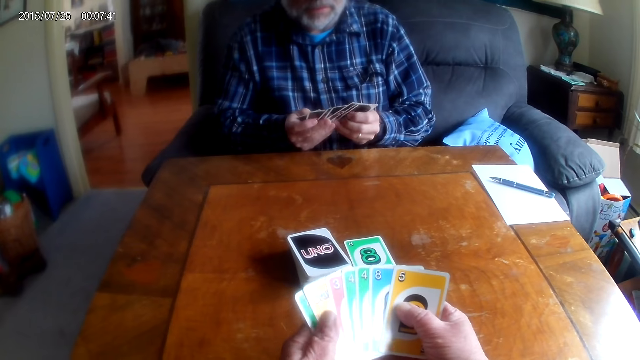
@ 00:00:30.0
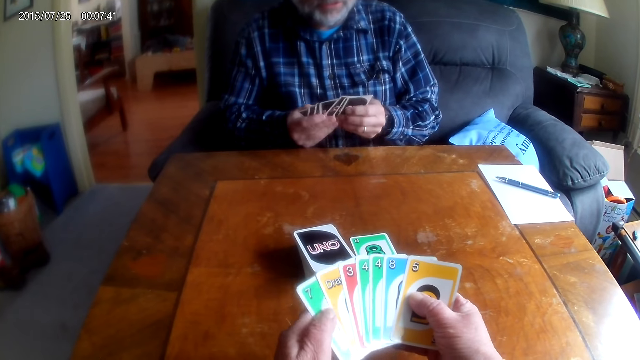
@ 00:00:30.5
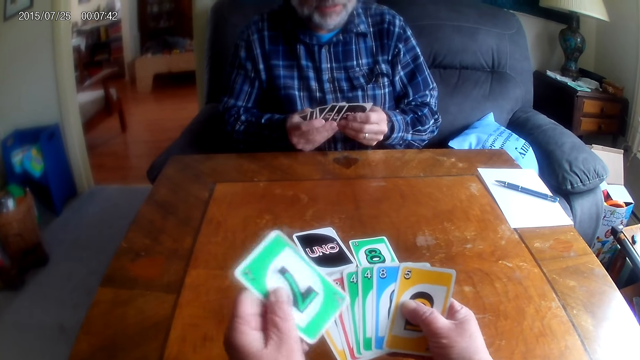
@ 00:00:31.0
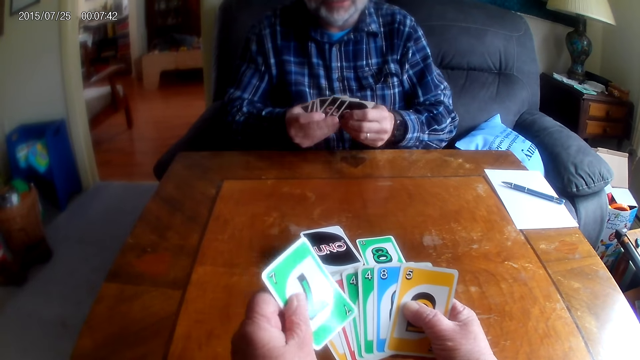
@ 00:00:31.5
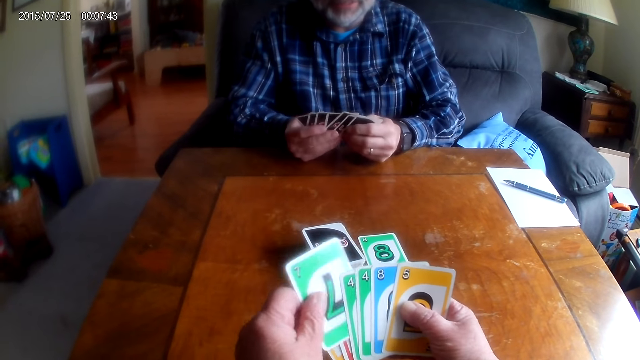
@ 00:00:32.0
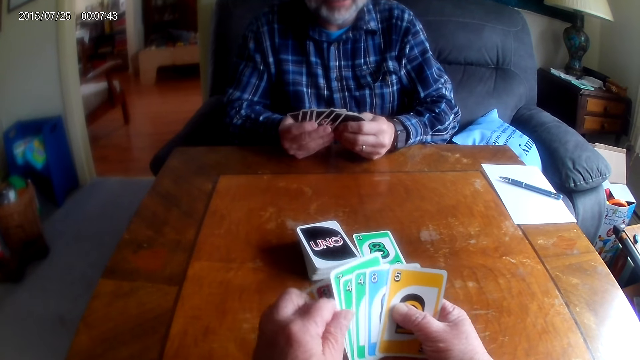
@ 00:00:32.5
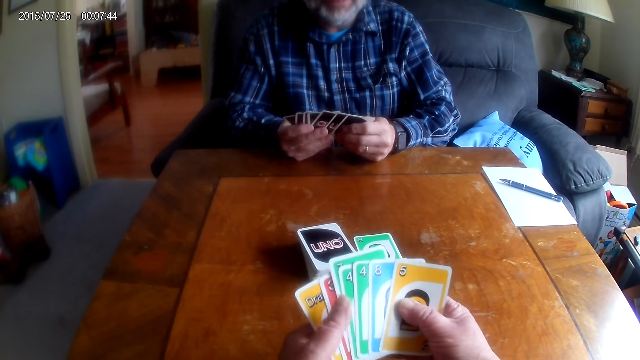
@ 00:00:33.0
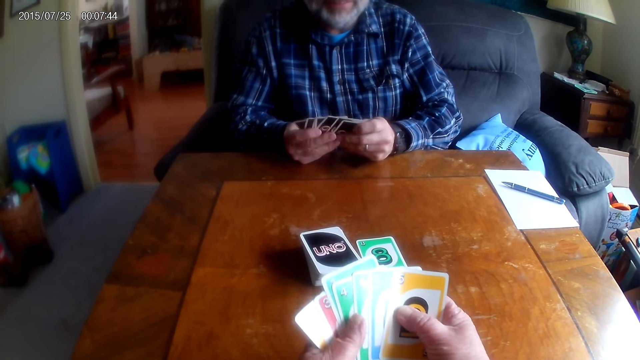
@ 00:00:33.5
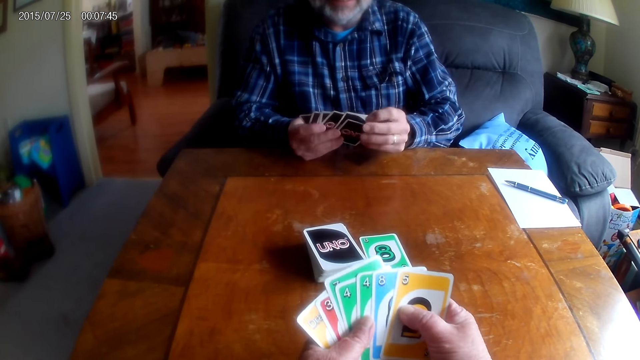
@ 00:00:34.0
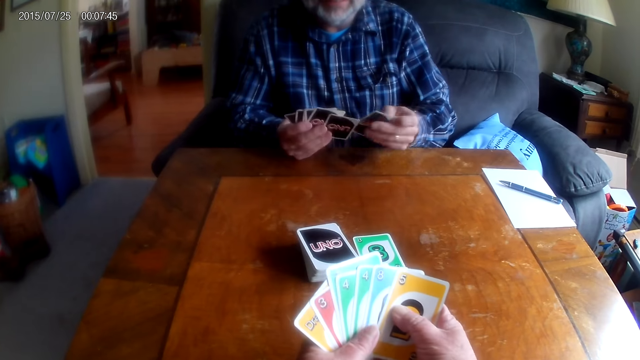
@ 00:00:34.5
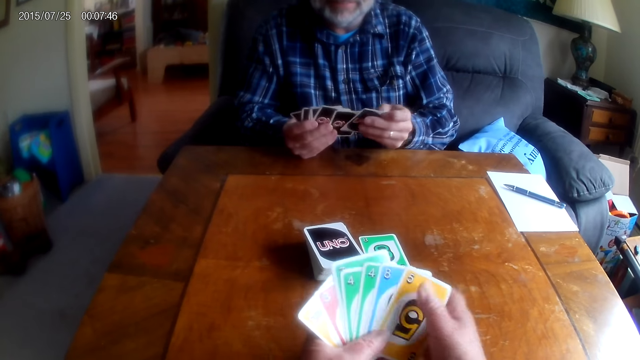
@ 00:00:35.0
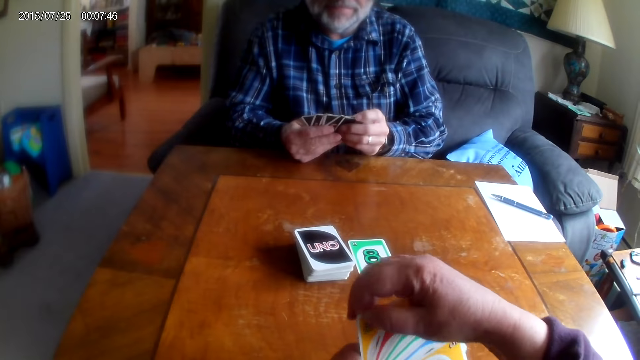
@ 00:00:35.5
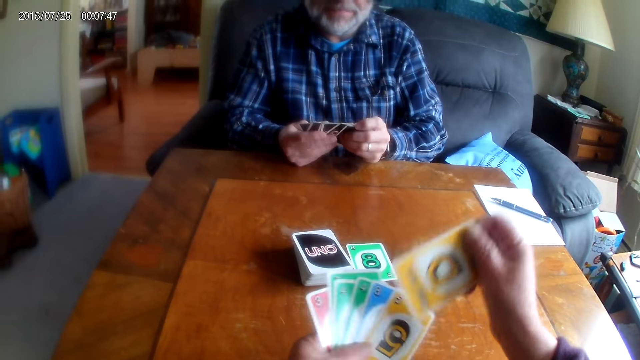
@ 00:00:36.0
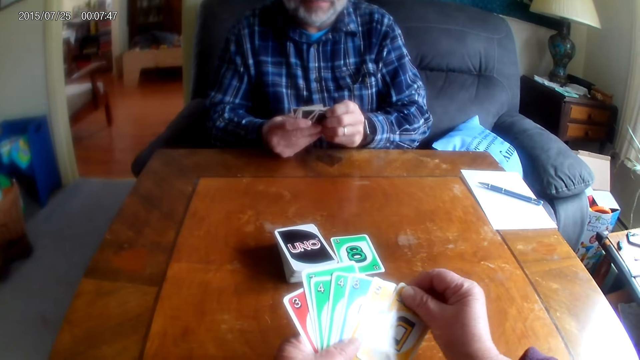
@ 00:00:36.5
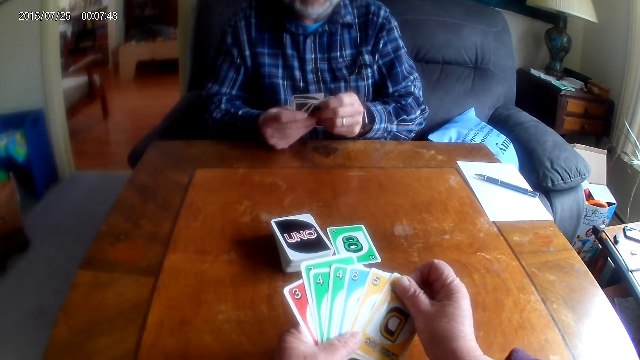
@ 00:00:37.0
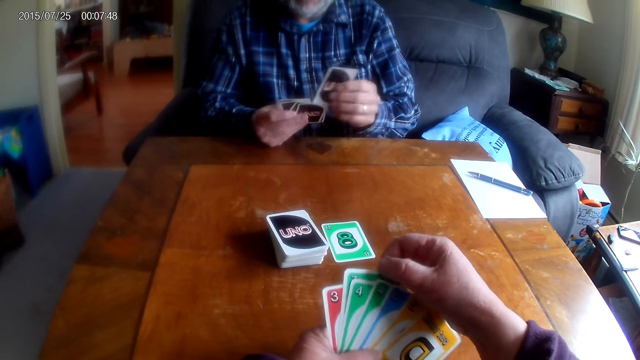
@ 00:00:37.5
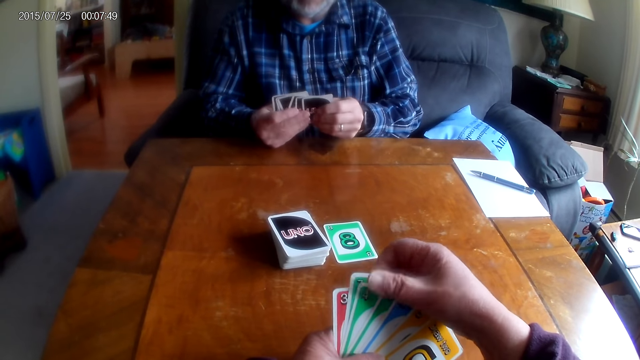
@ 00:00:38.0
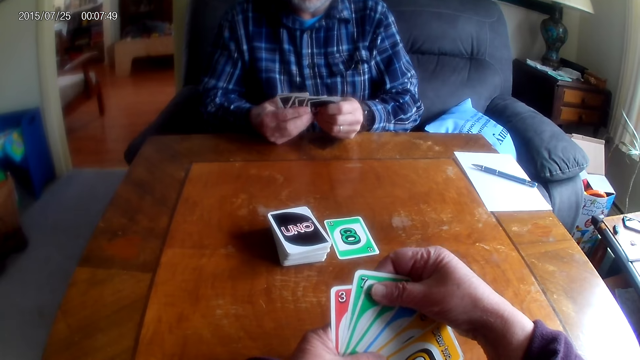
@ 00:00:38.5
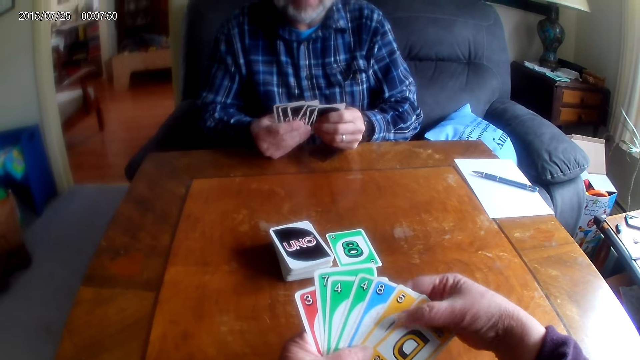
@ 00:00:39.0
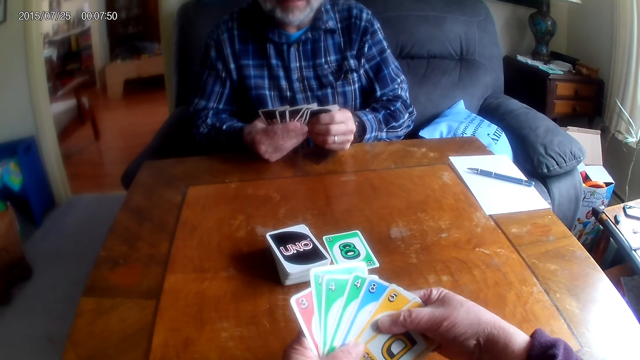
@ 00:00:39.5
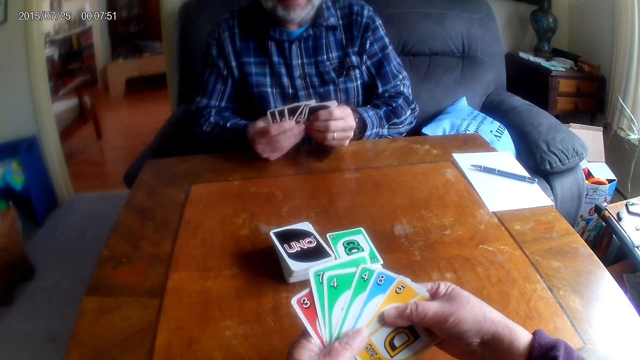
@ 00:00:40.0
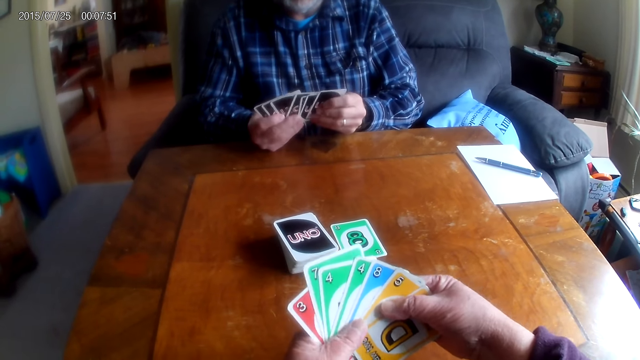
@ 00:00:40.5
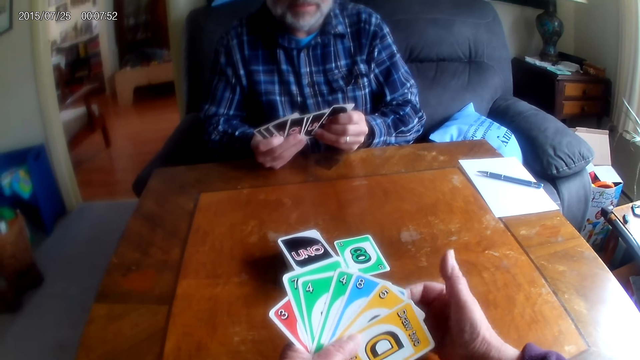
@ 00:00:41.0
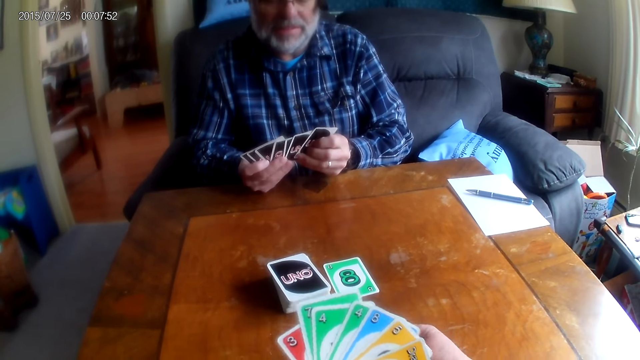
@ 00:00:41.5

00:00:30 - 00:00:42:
The camera wearer shuffles the cards. The man shuffles the cards.

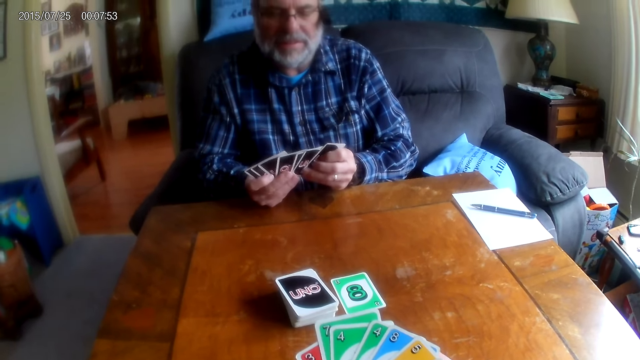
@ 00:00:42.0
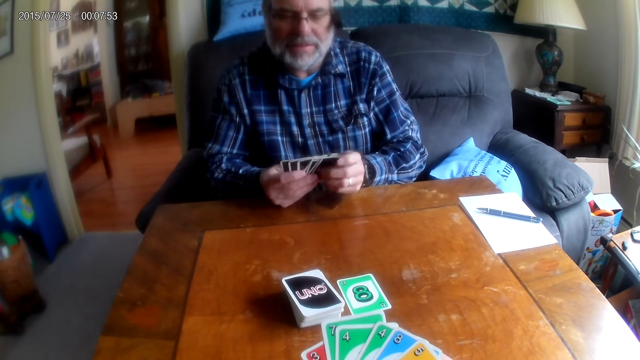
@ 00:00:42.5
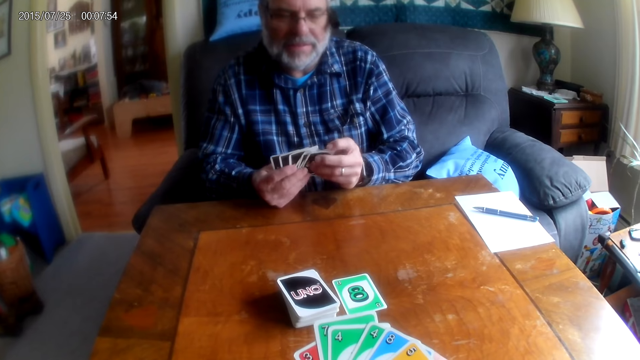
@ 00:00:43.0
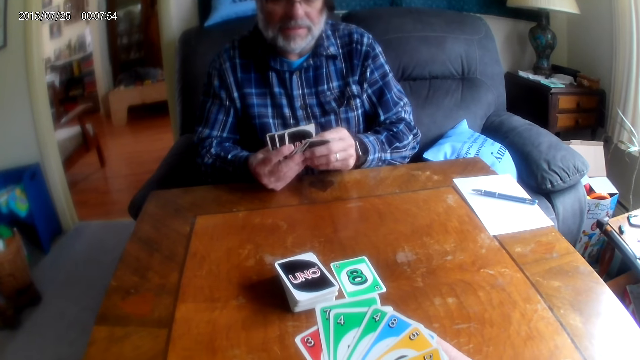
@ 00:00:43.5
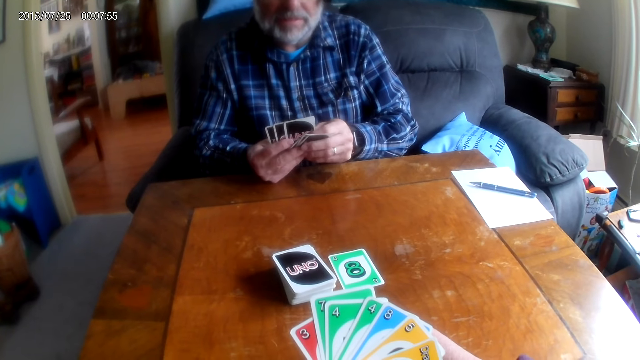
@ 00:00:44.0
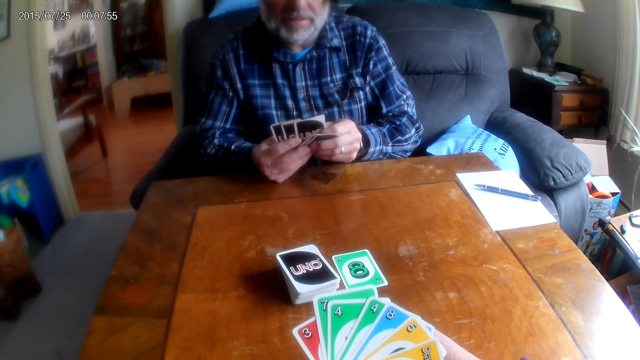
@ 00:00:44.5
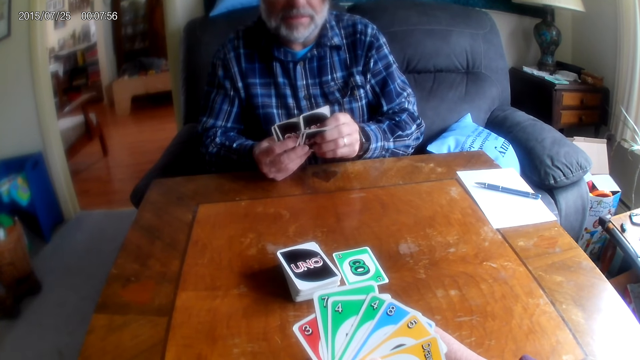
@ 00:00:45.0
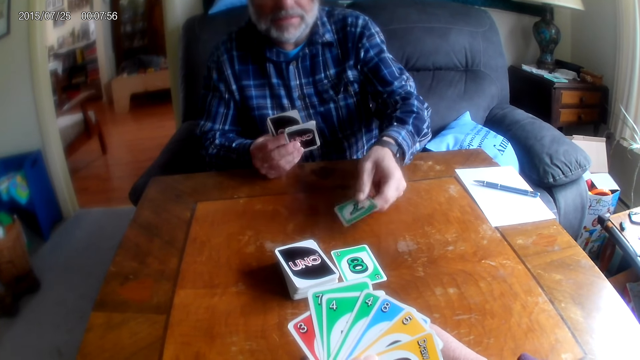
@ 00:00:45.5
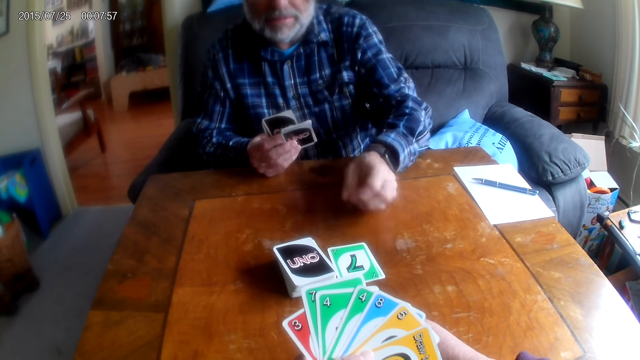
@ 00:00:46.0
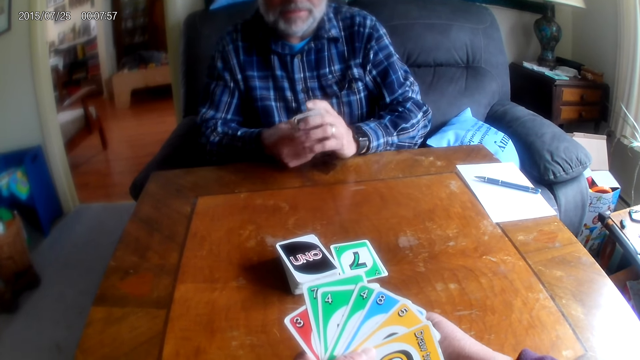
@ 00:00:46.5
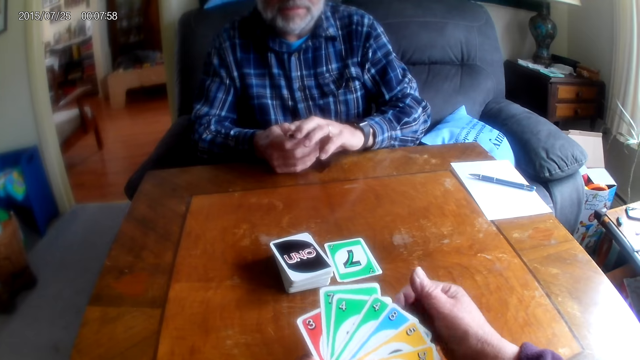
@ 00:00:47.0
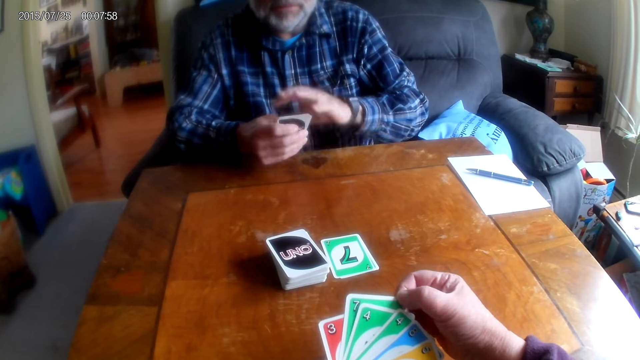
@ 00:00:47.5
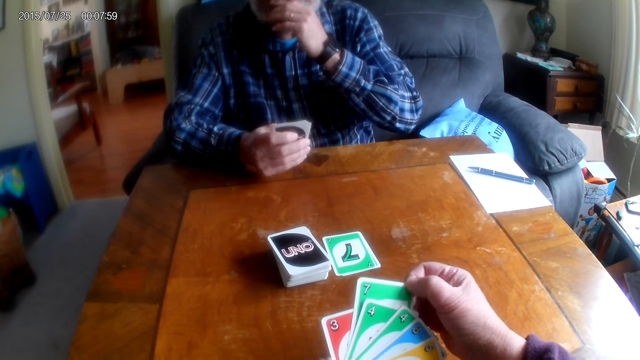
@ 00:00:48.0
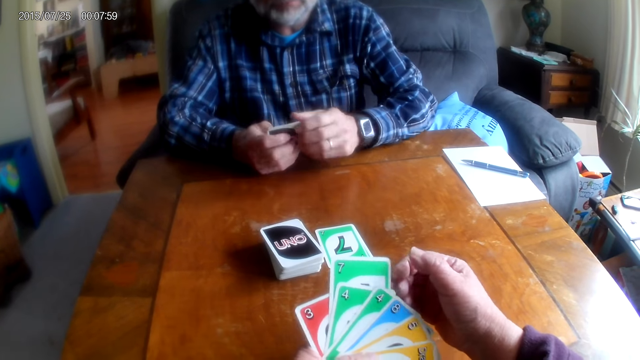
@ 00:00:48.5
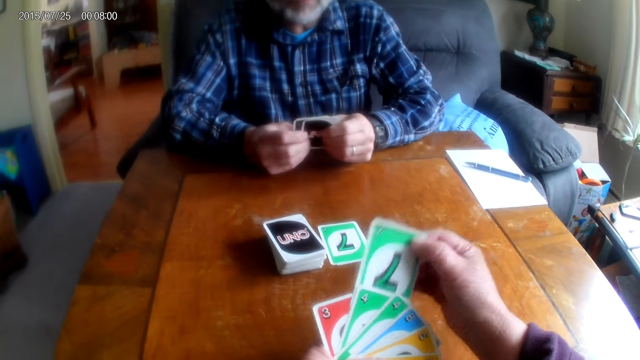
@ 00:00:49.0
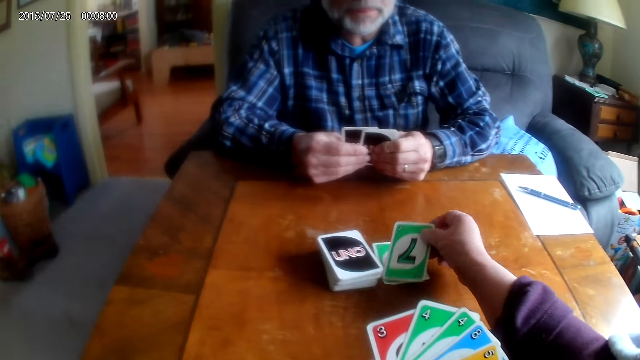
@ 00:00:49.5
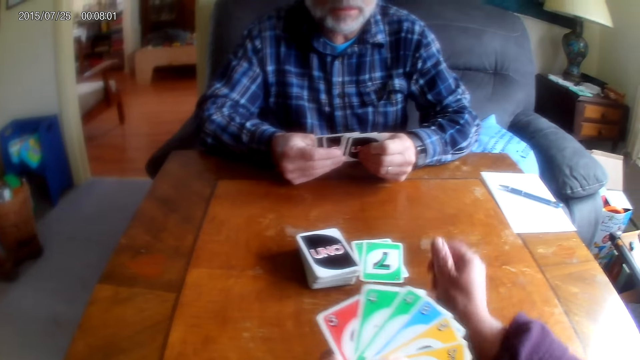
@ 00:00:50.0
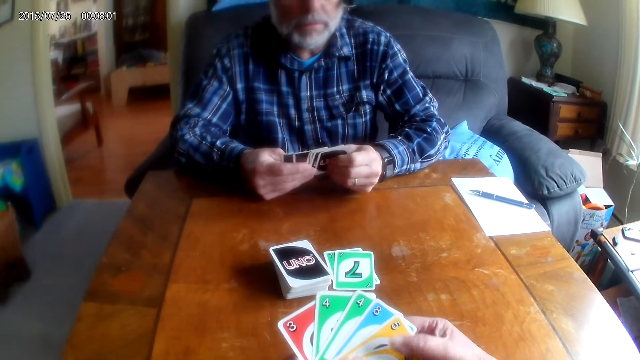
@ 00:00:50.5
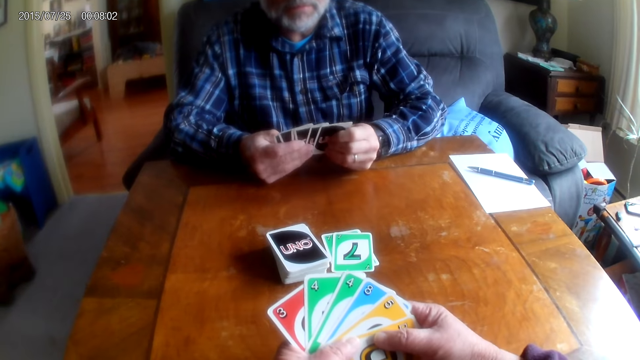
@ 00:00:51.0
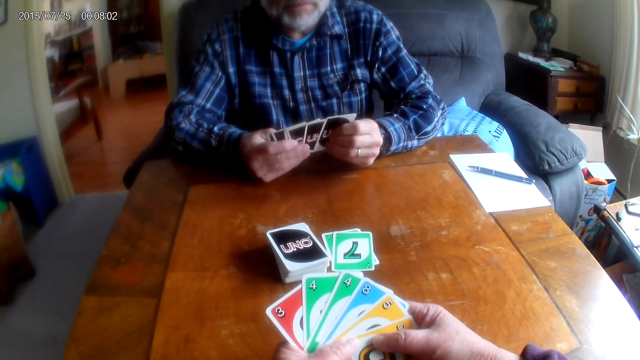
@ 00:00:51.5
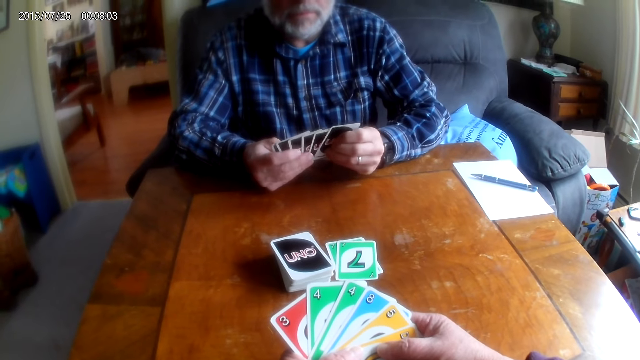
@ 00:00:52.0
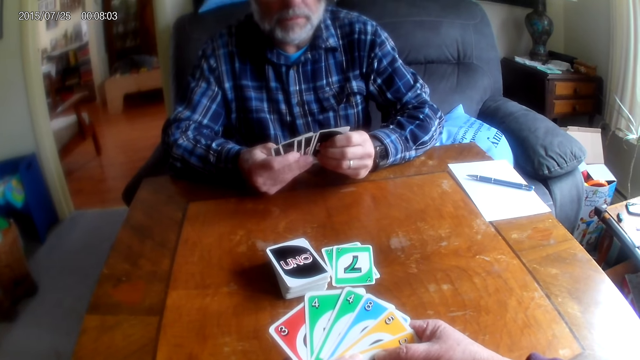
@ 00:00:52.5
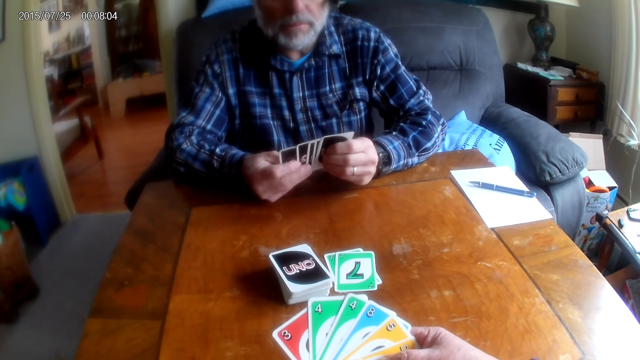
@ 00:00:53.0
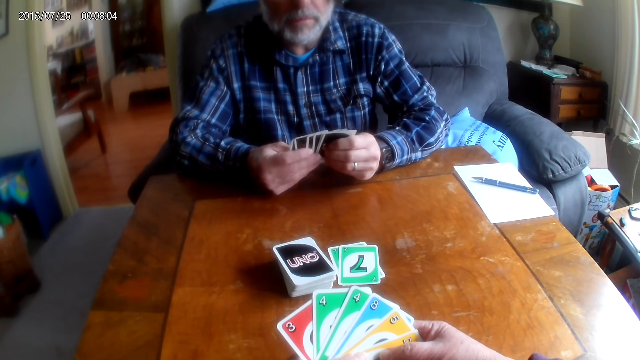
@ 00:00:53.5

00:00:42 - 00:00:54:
The man puts a card on the table. The camera wearer puts a card on the table. The man checks his cards.
